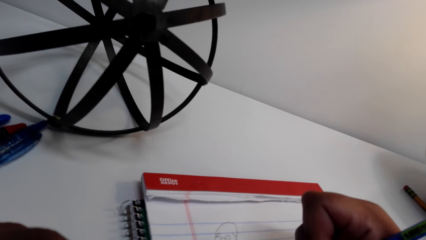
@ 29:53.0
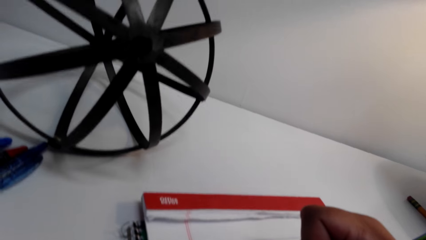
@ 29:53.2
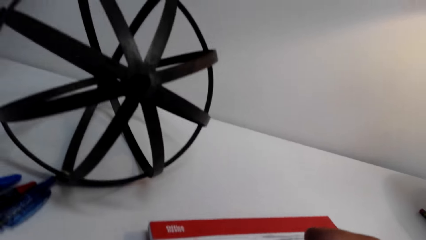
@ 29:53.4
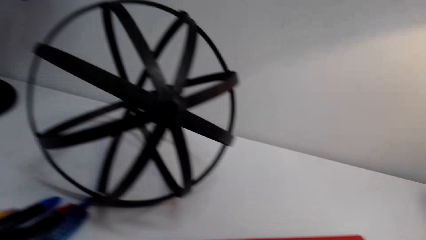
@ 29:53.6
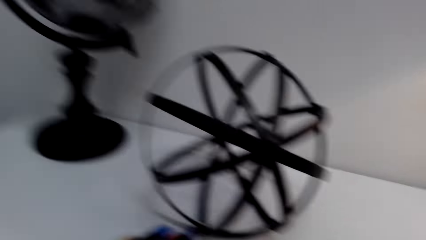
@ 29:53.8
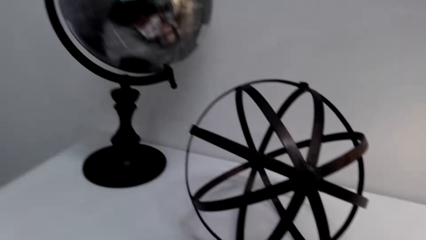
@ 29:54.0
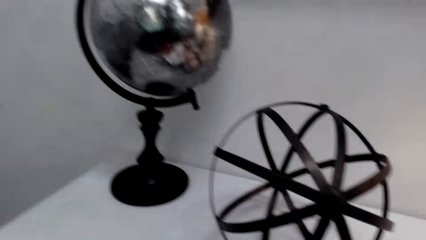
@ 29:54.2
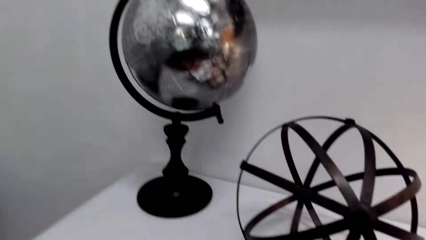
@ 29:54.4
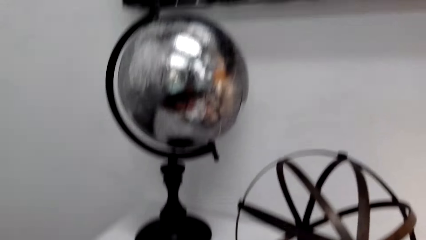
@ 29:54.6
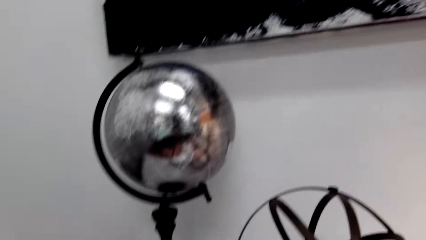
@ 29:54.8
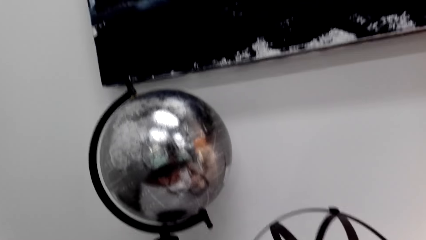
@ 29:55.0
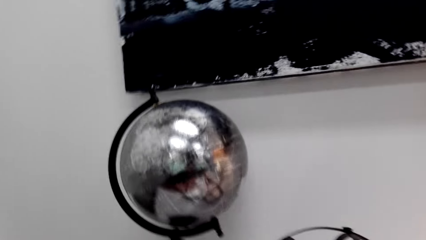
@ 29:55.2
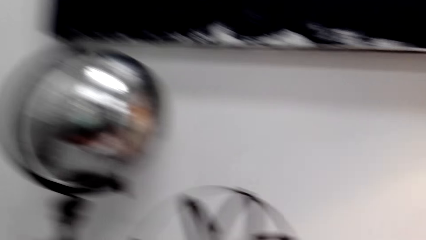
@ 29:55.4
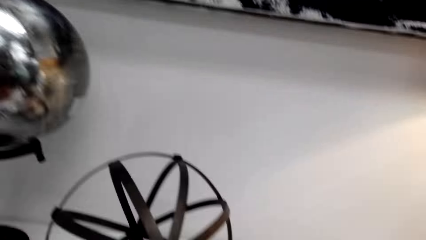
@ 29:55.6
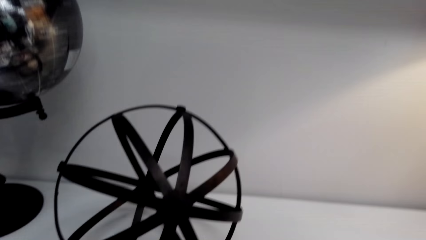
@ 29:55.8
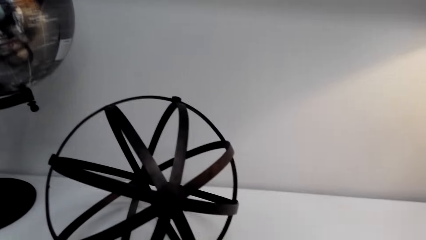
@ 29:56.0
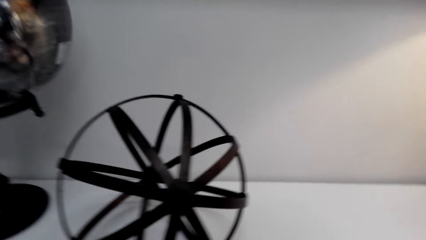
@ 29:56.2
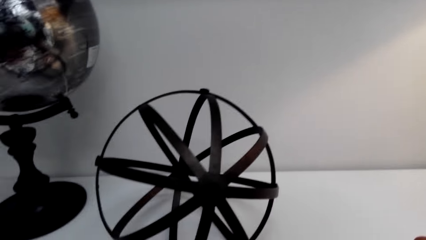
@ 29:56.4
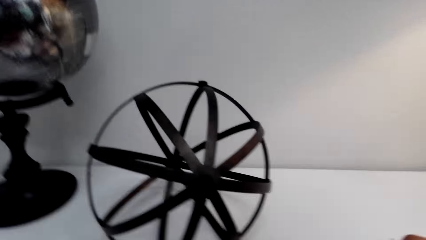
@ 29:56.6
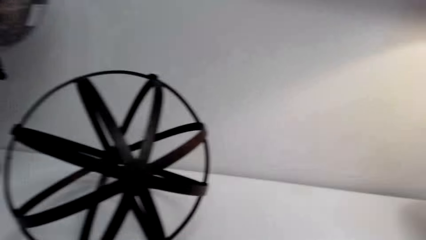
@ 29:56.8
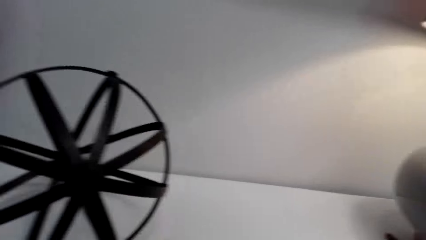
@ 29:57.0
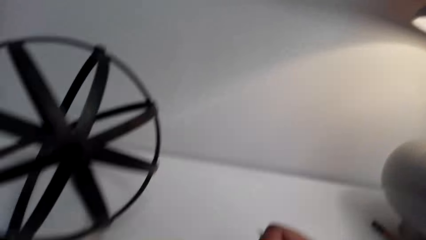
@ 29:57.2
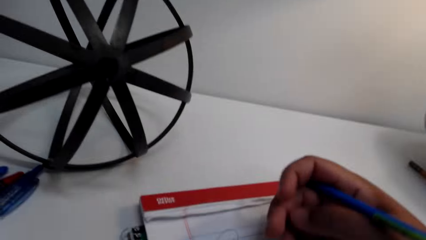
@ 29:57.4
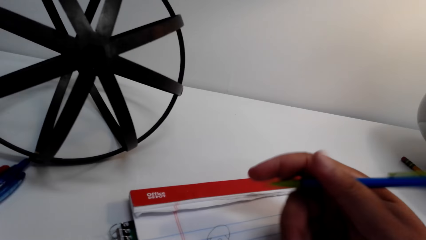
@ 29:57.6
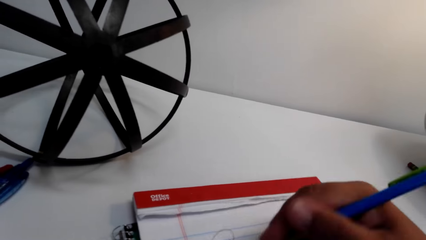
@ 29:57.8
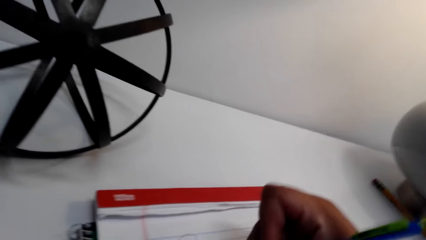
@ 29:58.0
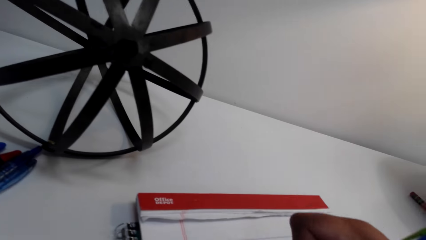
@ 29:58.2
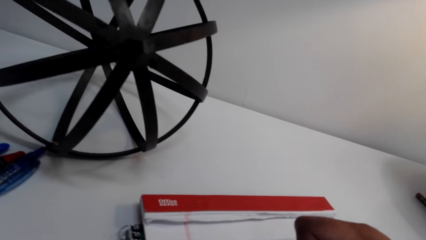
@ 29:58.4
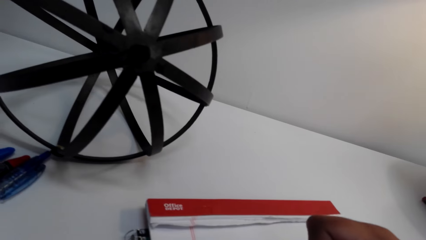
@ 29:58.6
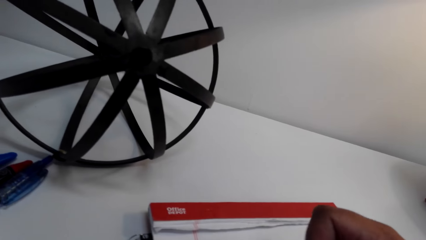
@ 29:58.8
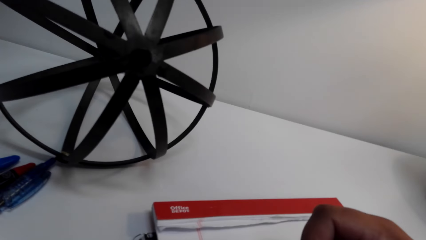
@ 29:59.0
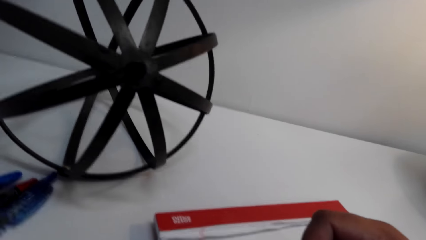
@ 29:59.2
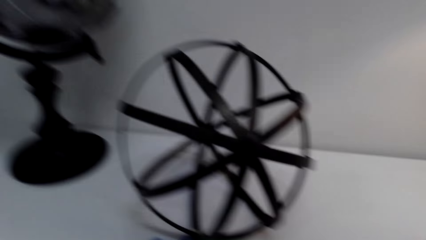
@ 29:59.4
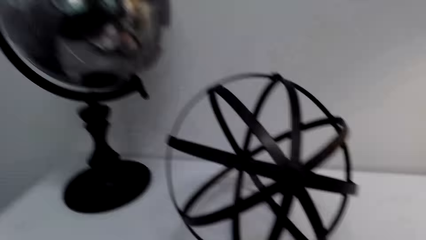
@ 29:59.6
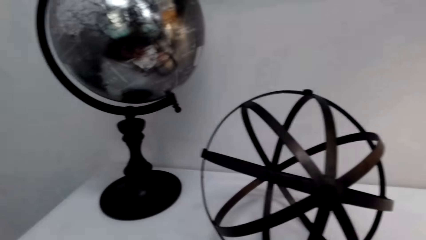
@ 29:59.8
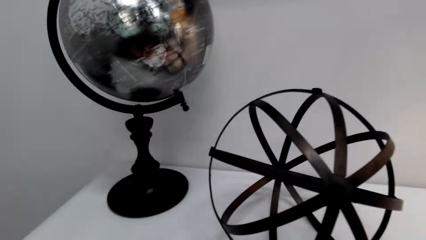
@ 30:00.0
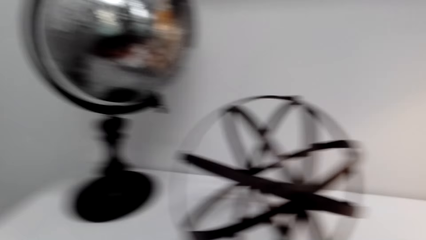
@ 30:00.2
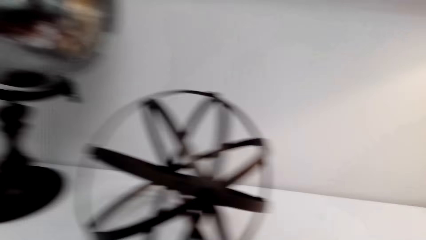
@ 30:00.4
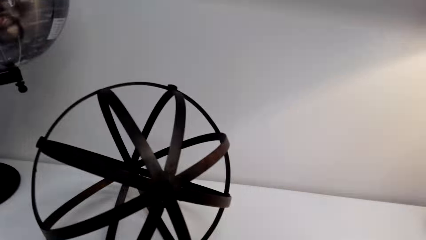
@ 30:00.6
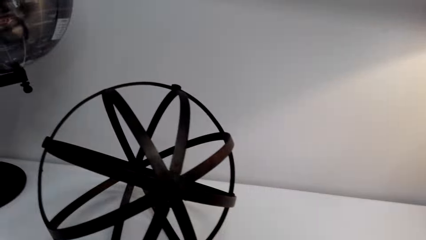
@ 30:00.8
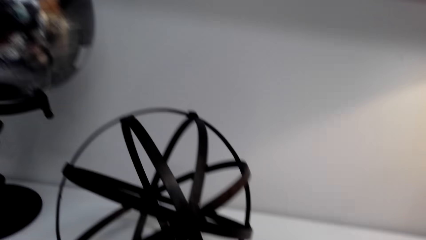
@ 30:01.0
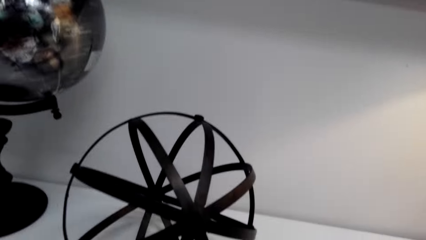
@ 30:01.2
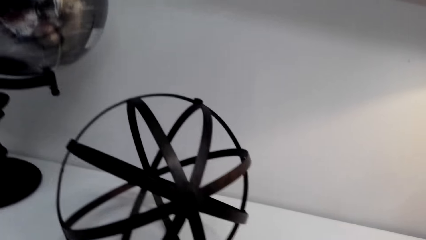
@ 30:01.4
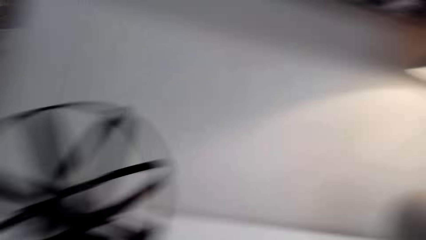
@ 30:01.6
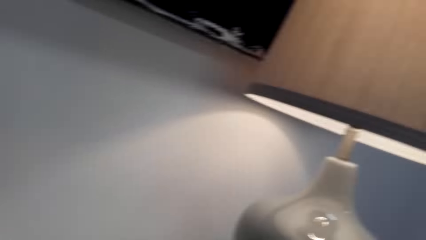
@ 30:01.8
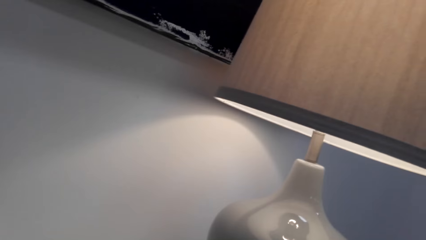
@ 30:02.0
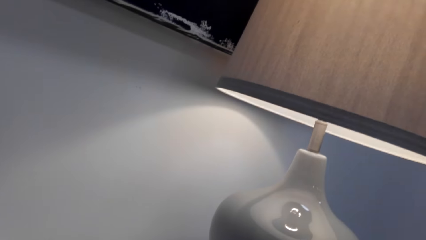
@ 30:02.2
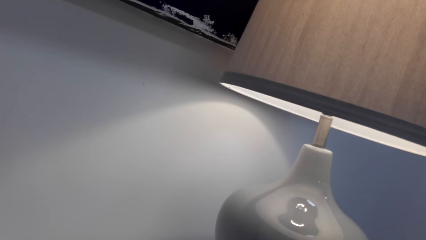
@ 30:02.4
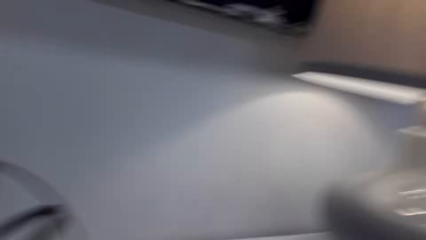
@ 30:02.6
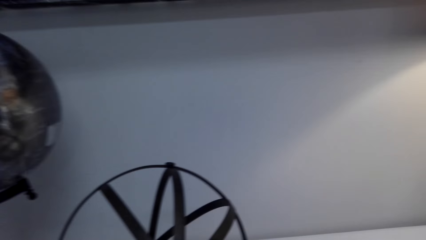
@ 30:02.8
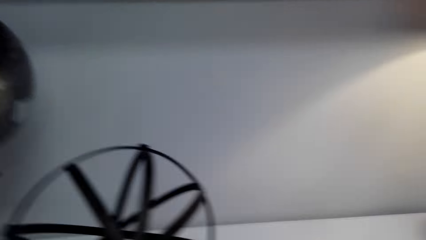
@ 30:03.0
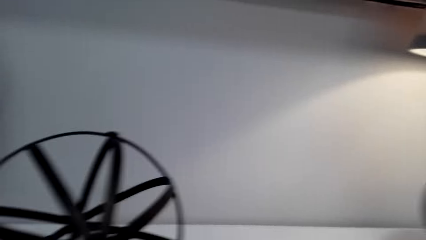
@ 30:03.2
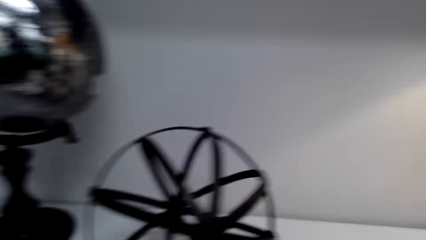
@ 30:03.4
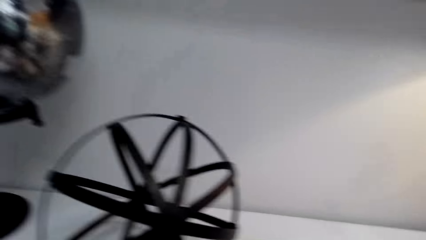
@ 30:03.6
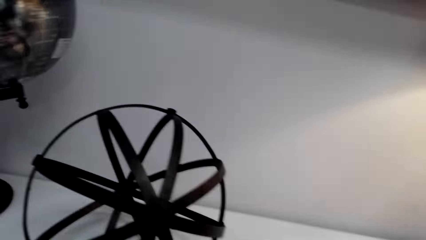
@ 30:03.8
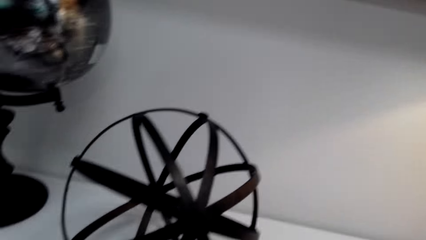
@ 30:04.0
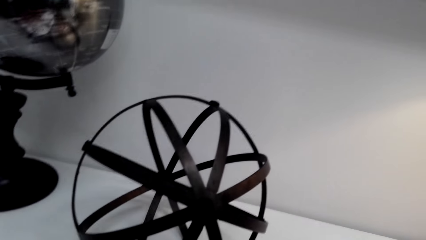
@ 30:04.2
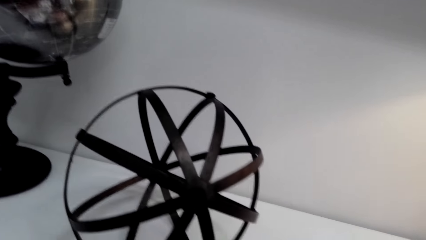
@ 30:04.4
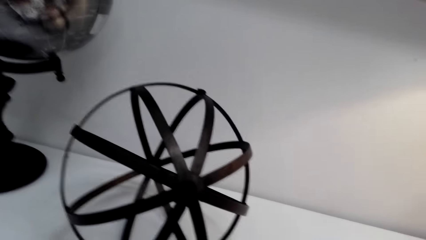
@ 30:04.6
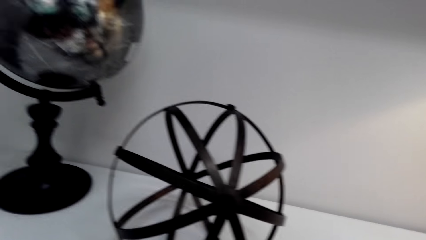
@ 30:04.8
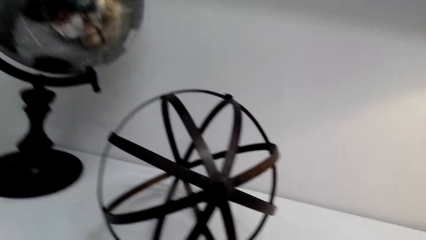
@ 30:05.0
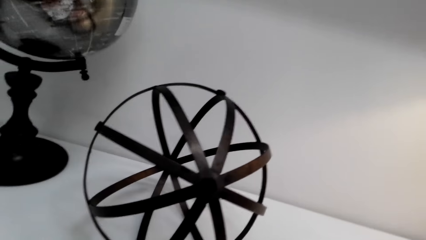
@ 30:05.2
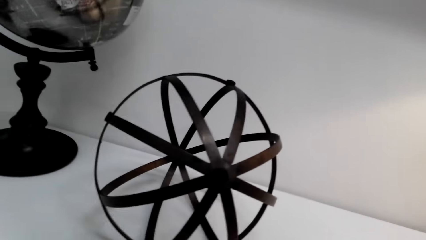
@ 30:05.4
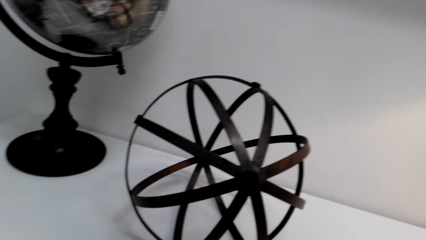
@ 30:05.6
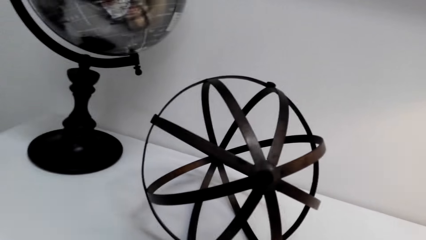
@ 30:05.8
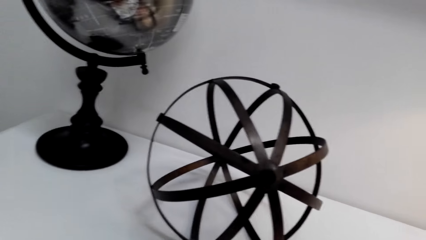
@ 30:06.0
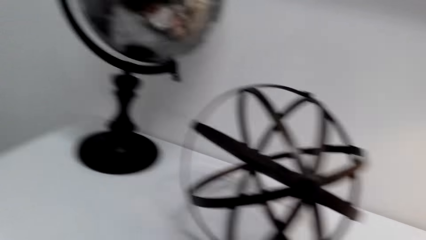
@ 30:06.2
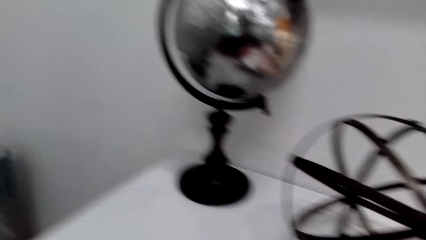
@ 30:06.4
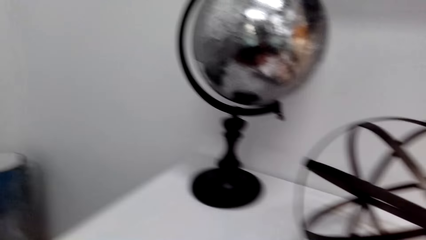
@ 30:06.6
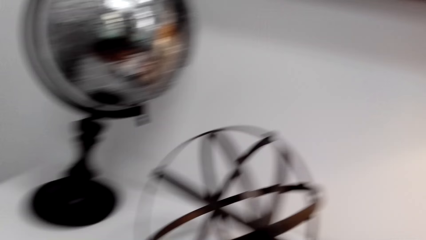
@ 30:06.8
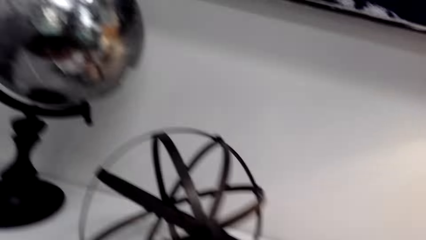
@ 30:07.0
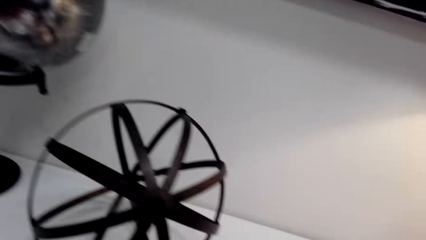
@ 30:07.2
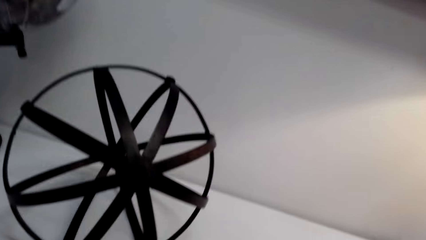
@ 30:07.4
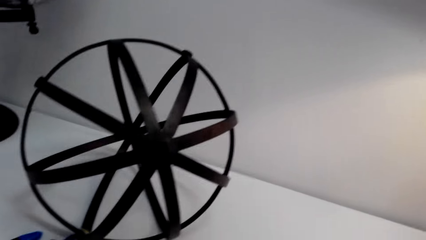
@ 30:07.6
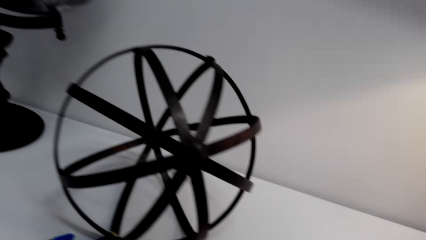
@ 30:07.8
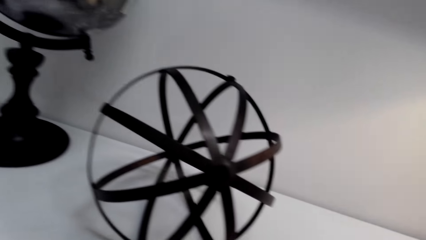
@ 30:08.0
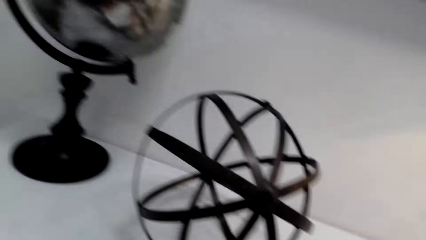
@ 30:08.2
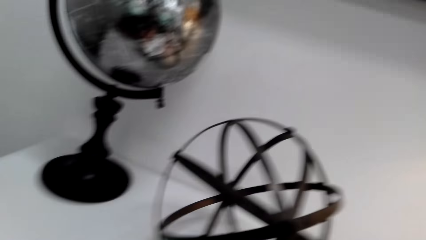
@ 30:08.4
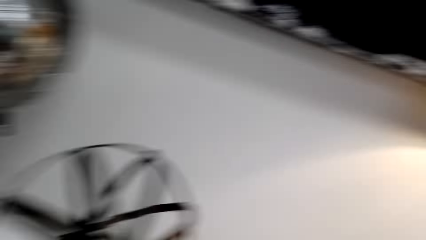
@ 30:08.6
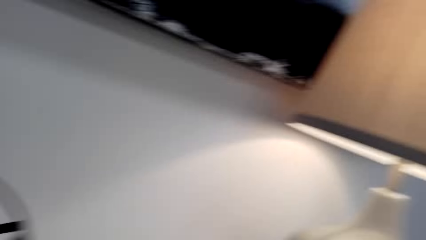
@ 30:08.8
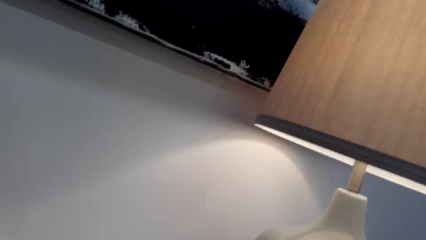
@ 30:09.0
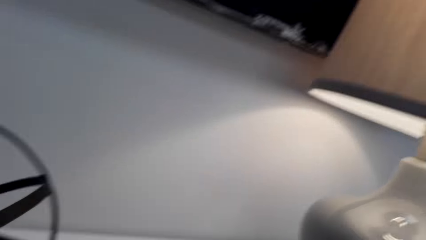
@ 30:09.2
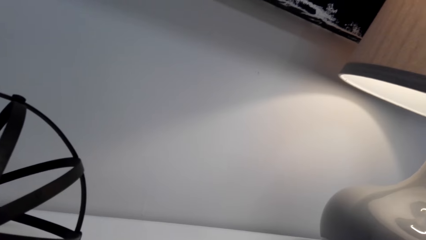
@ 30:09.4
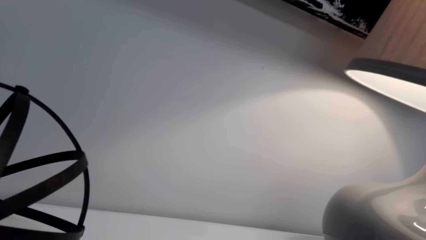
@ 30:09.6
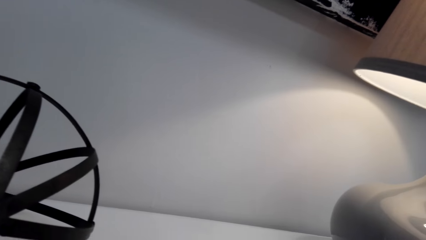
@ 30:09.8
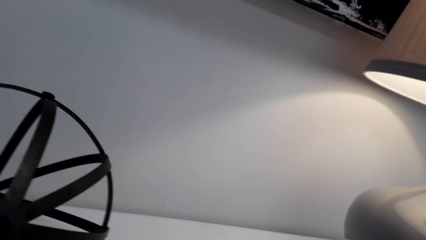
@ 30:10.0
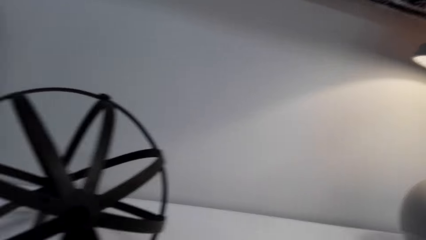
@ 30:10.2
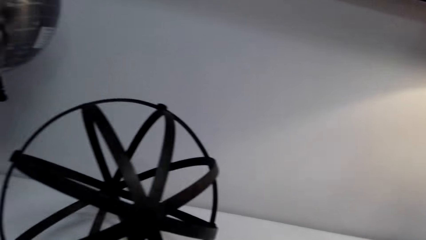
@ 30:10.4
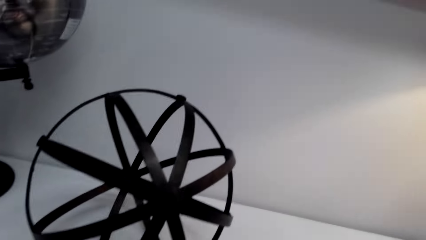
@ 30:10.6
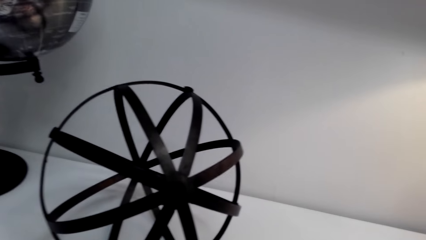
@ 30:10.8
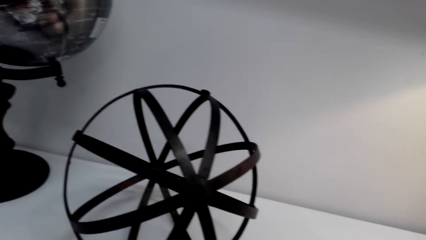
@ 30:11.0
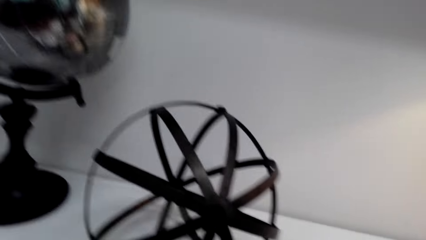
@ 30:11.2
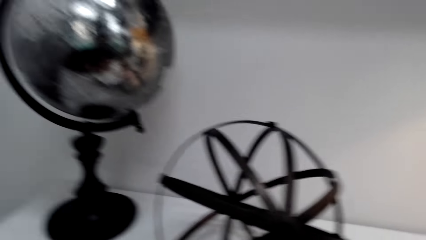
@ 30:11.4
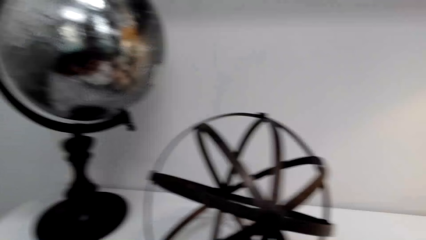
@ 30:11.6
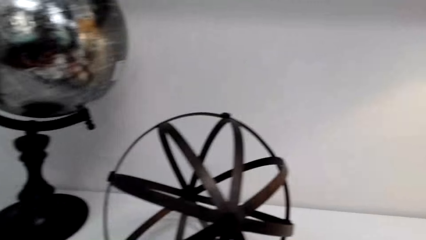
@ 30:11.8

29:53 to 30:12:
The camera wearer looks around the table. They converse on the phone. They look around the table.
